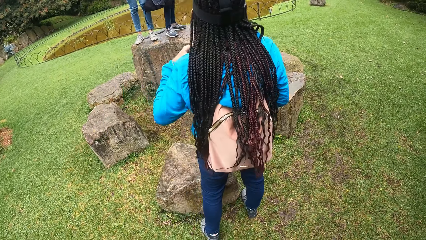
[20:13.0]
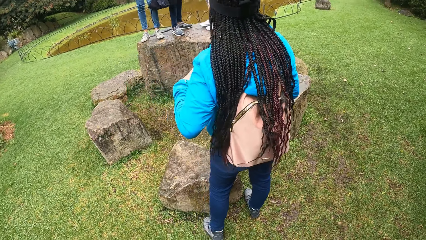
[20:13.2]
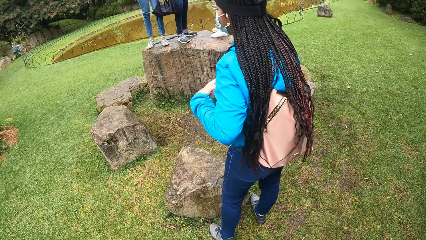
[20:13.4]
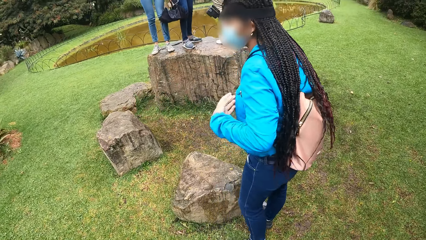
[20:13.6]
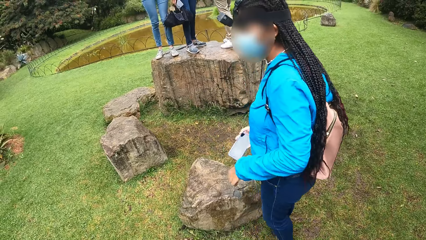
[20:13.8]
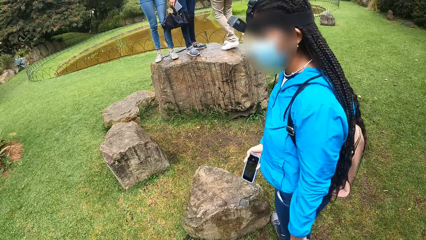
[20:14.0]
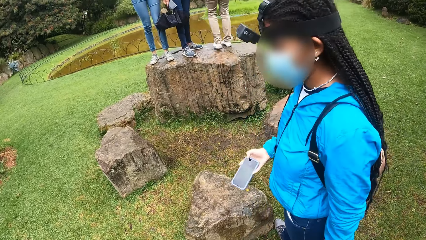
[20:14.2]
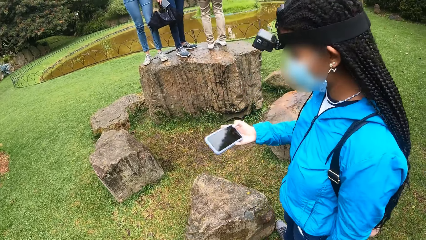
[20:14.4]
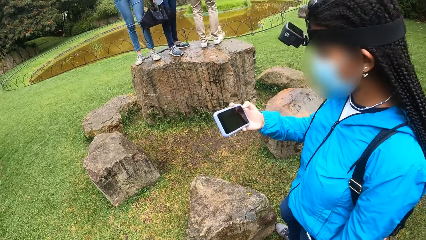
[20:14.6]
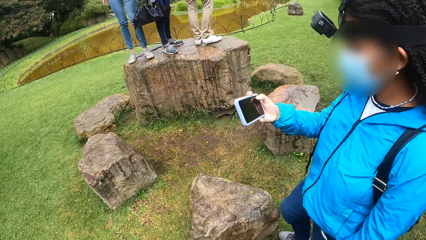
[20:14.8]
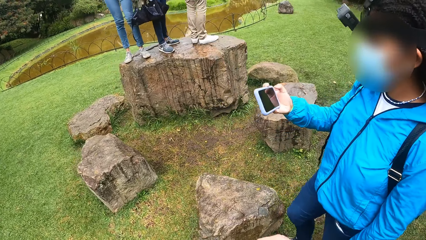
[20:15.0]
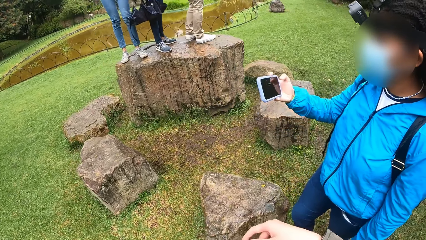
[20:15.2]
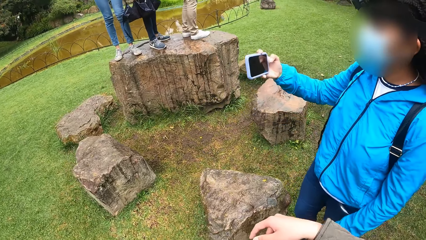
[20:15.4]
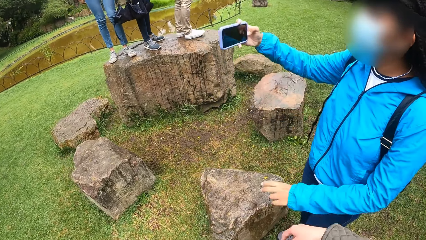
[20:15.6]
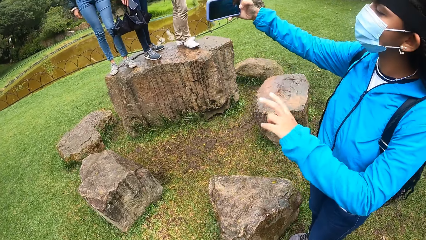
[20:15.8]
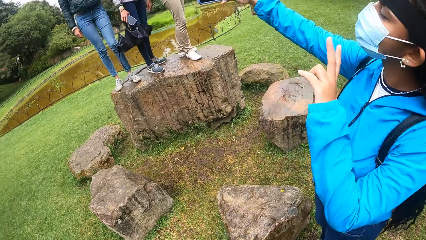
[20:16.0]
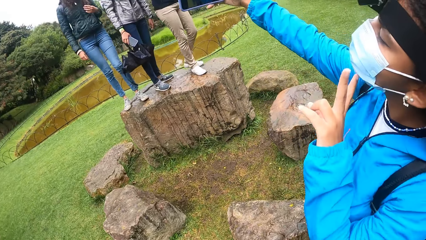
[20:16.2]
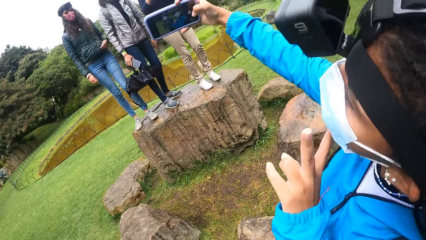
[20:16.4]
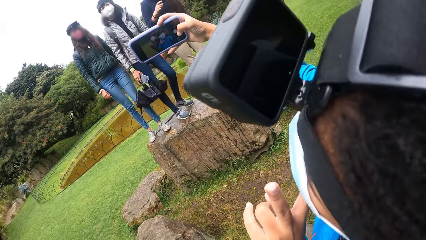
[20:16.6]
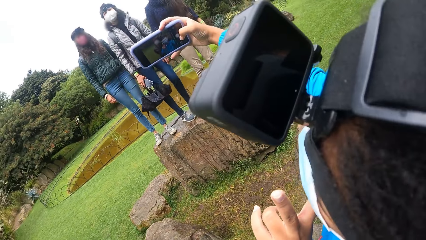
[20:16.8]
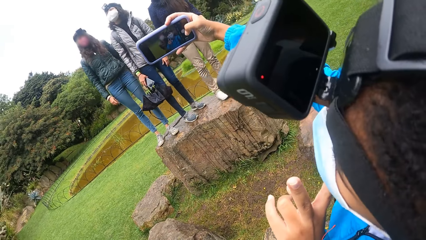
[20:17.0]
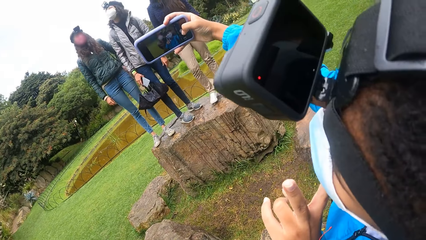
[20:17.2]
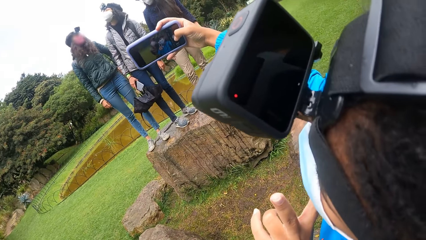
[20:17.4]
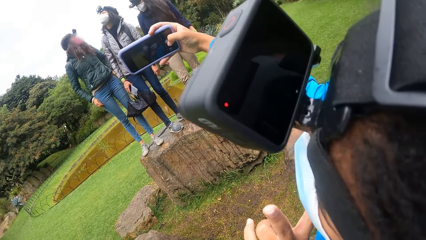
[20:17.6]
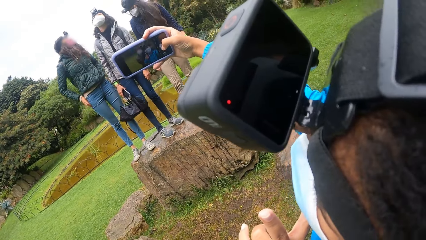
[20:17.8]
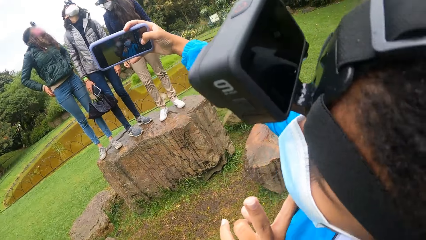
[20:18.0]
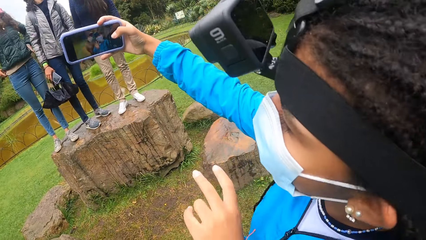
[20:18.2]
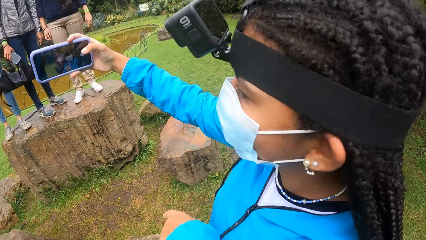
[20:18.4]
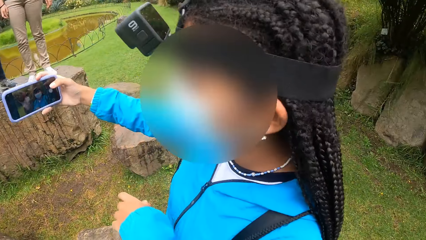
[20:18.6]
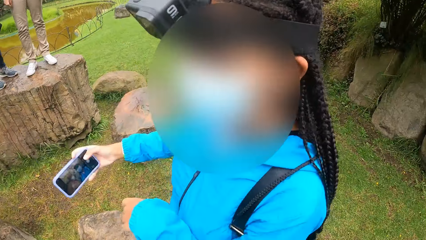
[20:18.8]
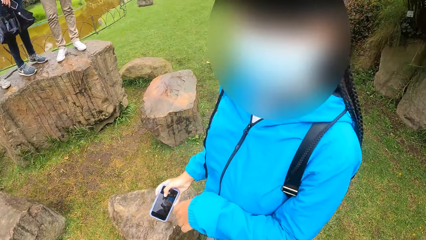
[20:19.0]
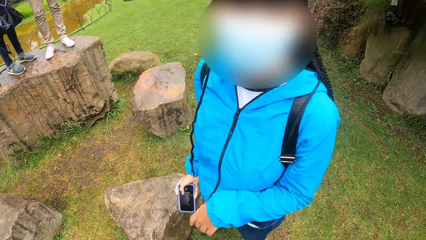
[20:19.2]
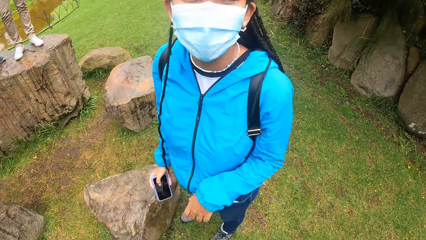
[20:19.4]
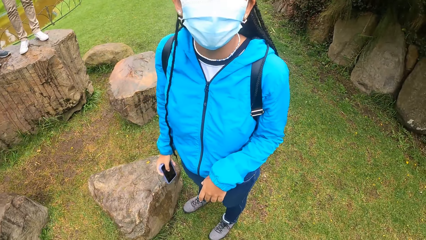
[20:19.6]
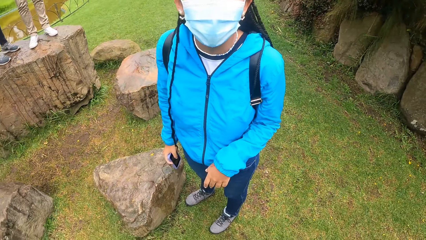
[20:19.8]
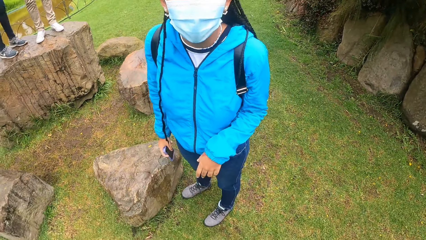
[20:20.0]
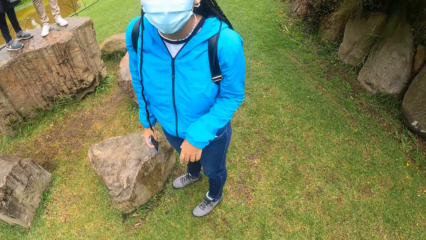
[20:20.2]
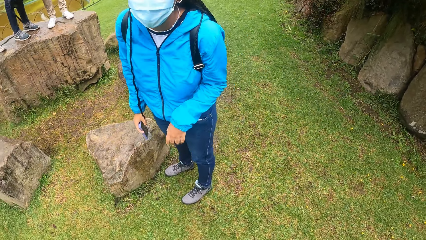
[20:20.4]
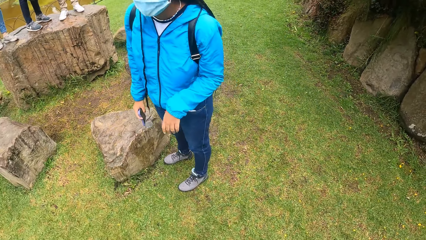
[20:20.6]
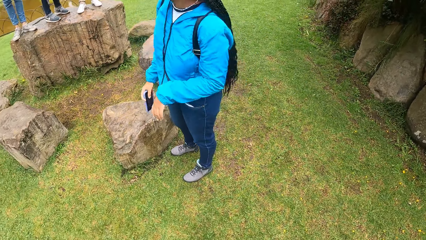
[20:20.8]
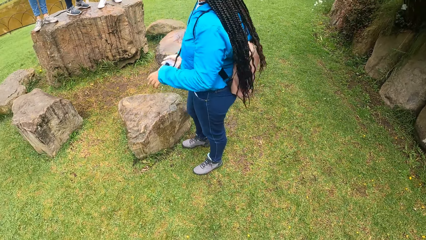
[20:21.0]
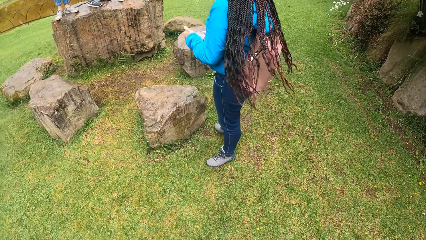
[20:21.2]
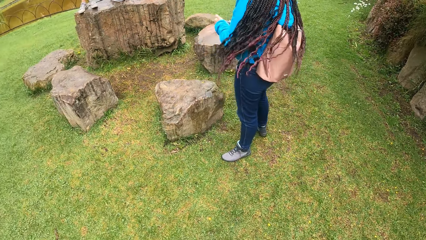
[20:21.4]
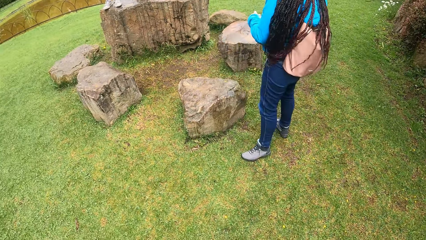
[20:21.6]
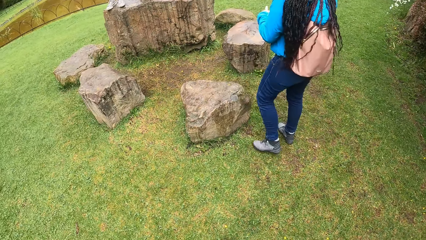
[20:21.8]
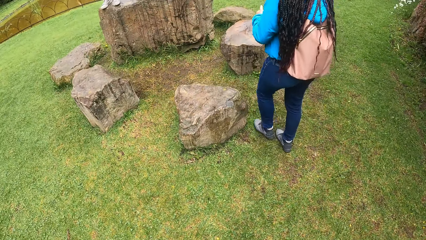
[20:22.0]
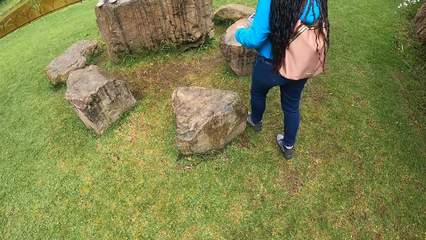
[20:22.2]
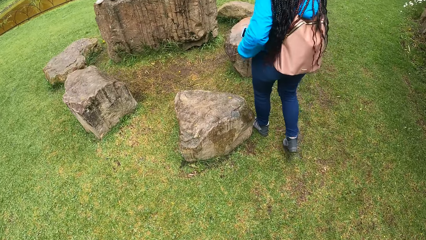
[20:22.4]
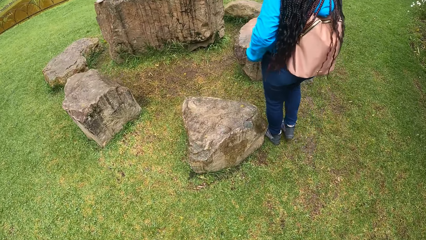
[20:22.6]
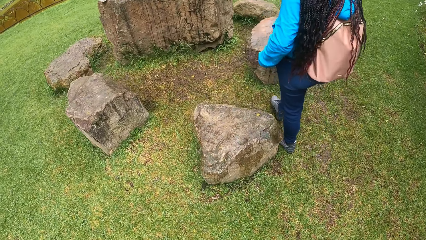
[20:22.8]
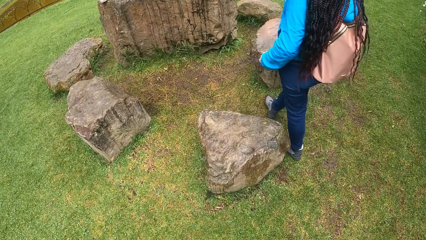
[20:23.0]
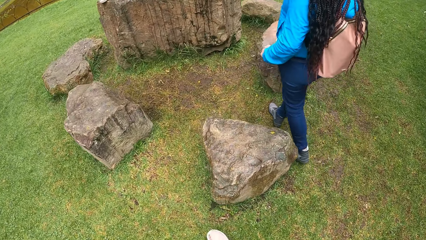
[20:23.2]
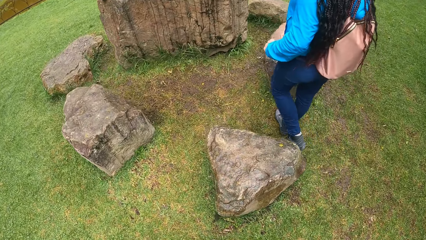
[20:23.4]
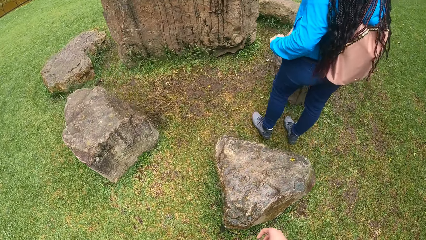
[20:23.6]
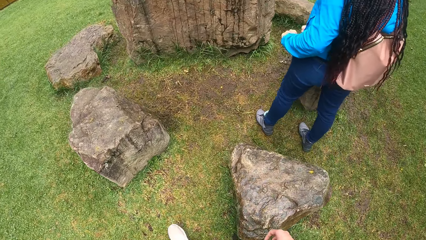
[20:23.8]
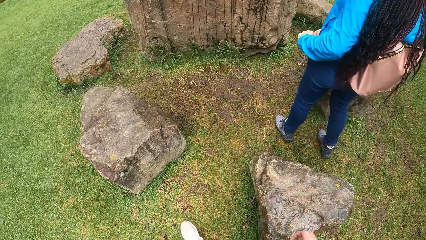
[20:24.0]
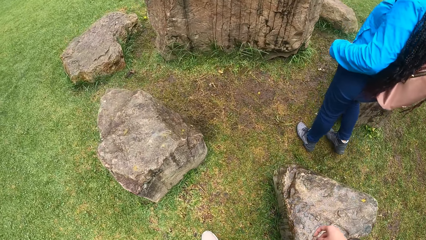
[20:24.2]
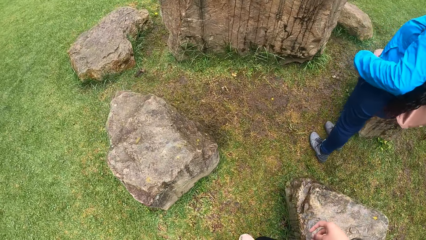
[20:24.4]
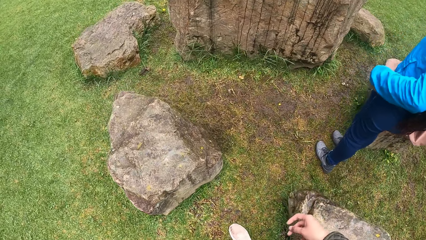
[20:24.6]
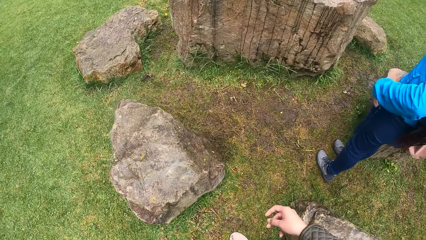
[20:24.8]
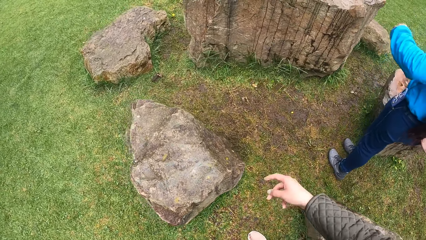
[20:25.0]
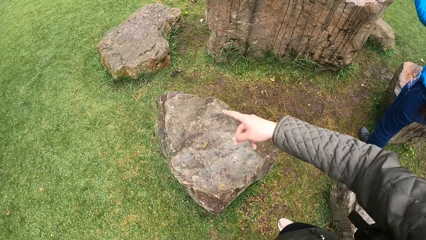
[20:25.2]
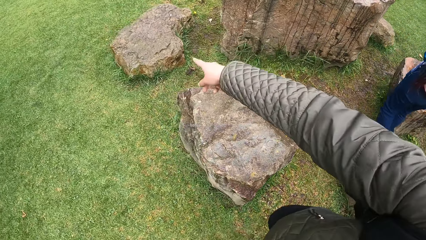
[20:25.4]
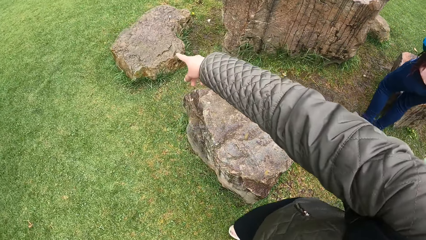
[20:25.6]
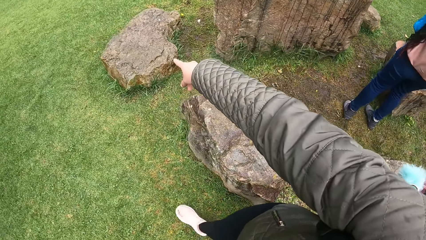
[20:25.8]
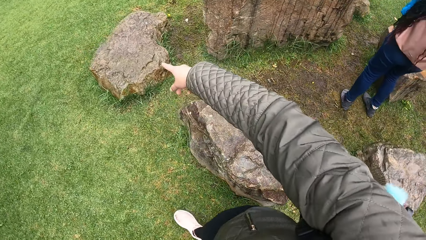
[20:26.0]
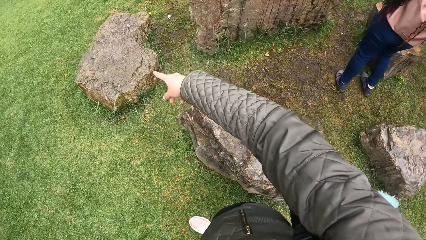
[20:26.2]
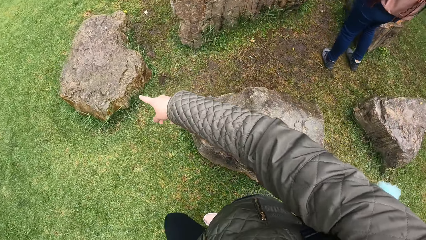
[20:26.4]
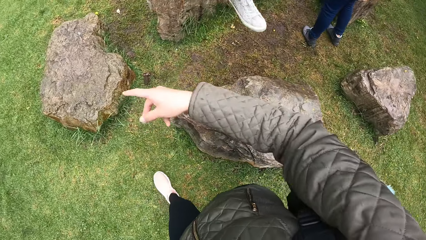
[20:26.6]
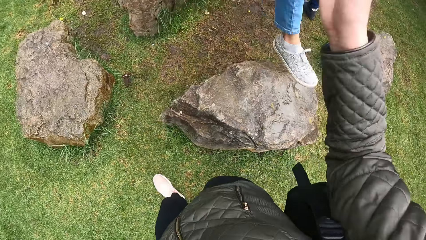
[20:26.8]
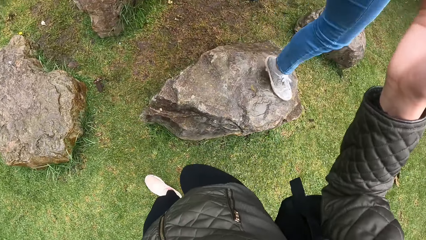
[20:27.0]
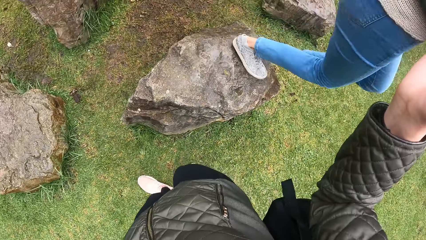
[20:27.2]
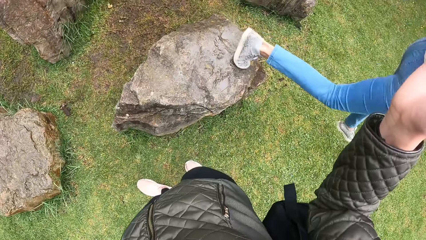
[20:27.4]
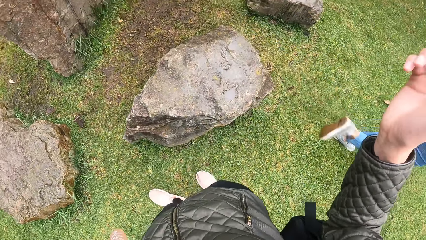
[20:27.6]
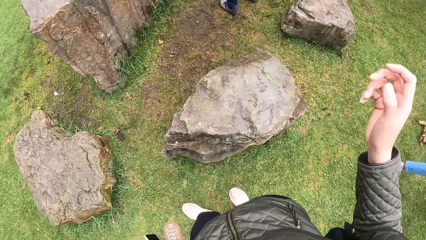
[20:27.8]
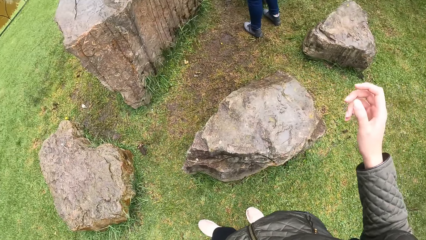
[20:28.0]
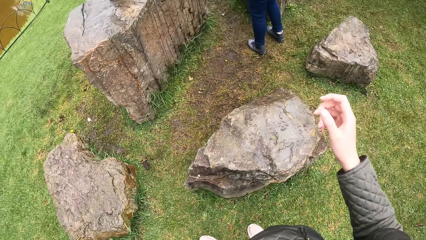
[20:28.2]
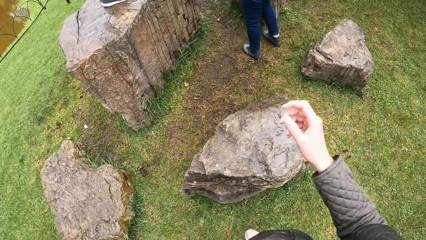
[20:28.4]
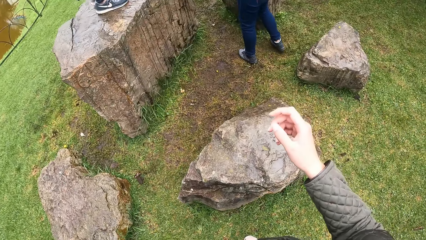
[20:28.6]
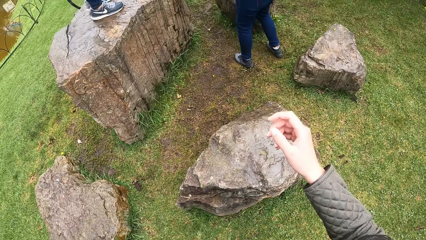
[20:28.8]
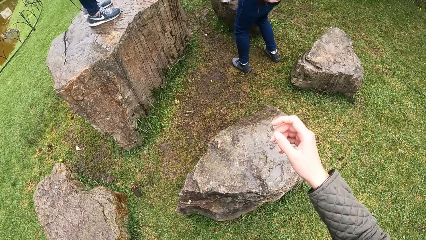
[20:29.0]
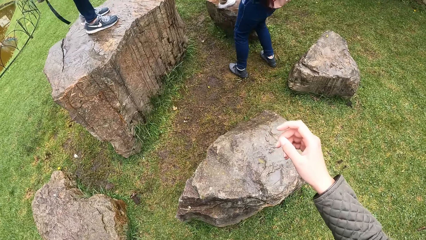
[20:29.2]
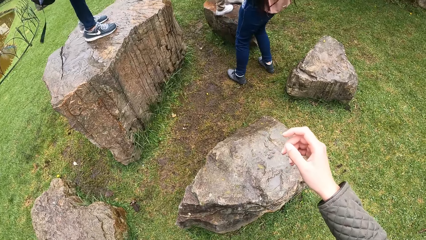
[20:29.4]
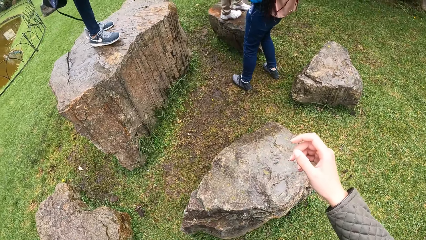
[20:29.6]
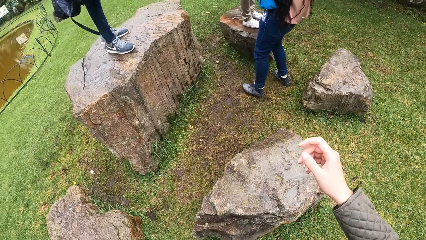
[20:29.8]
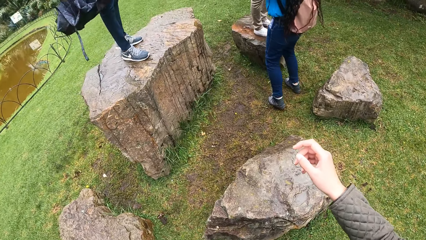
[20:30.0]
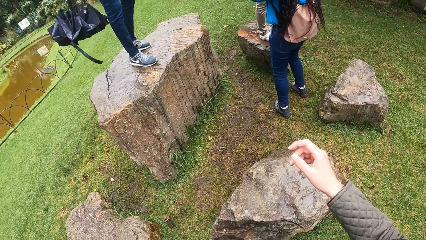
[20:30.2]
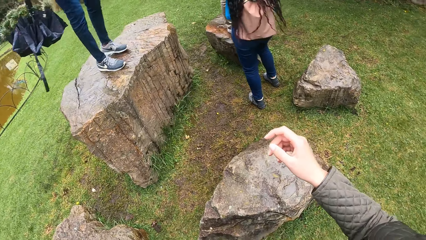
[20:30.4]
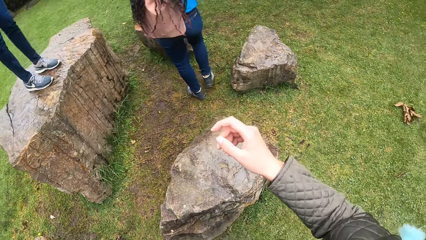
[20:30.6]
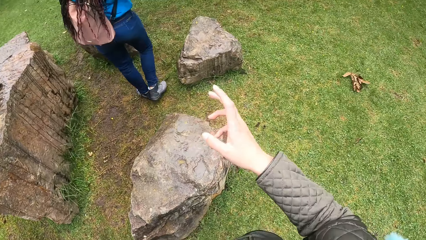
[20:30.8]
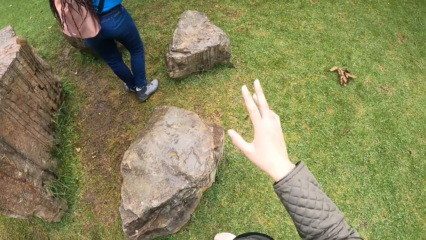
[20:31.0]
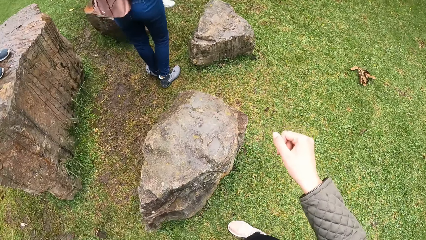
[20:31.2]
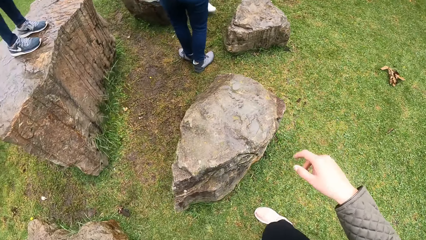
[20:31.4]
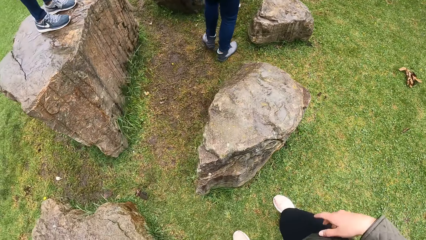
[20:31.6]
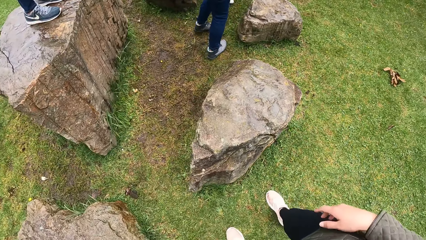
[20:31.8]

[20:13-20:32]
The woman snaps a picture with the phone in her right hand. Another woman climbs down from the wood.
